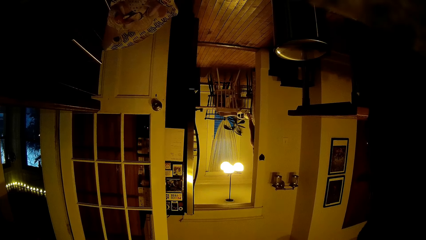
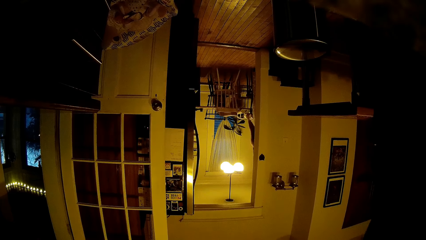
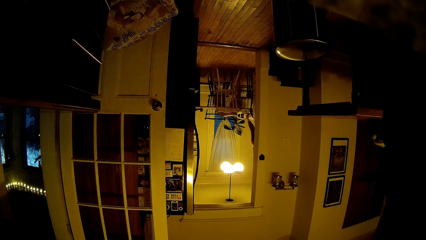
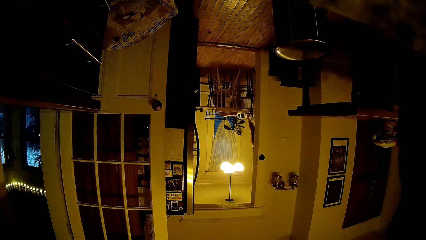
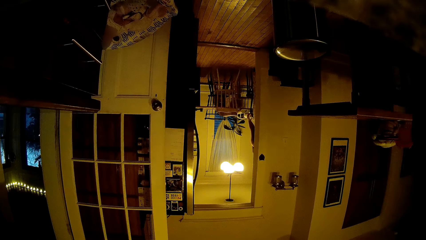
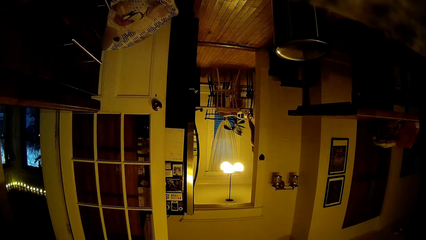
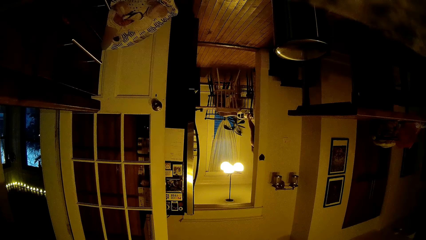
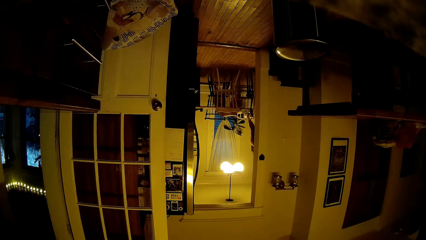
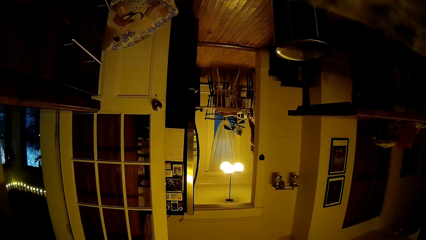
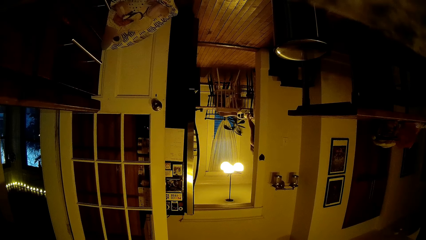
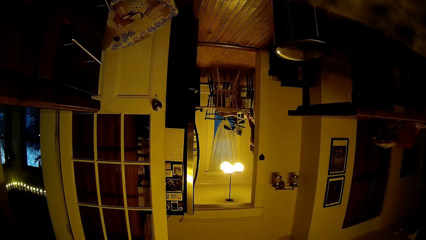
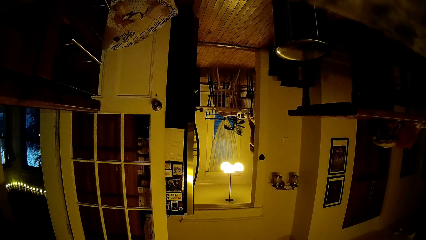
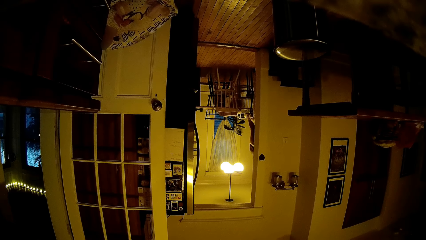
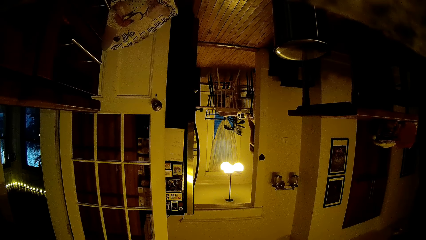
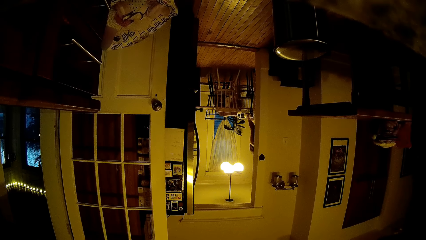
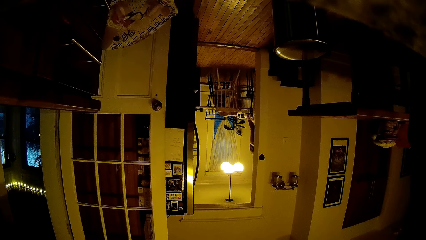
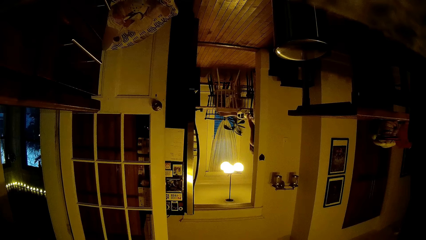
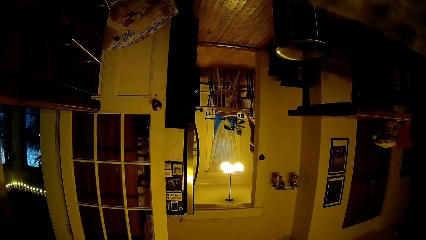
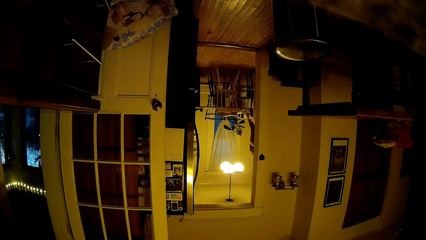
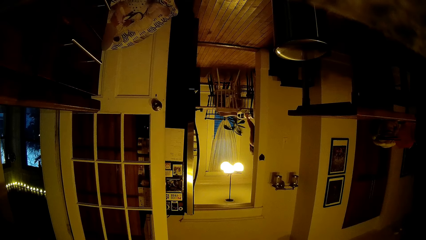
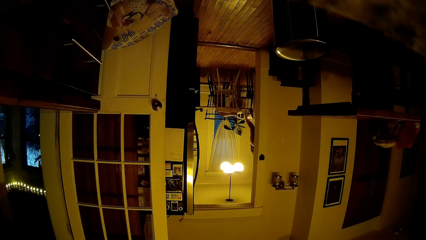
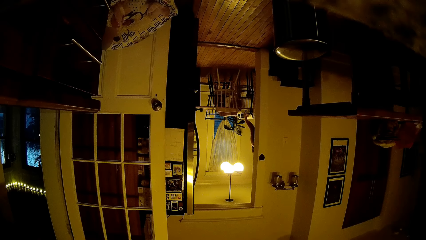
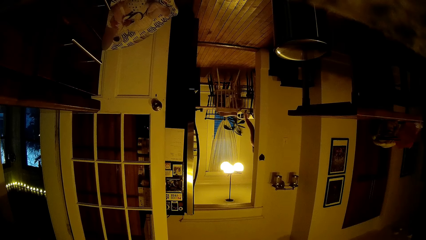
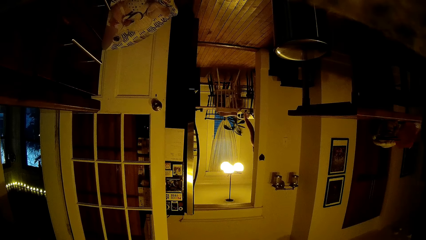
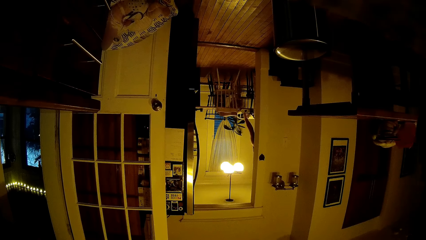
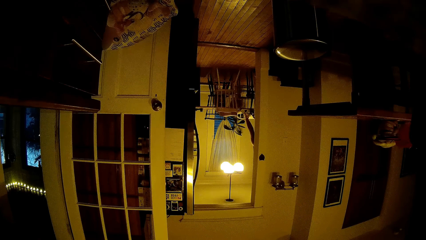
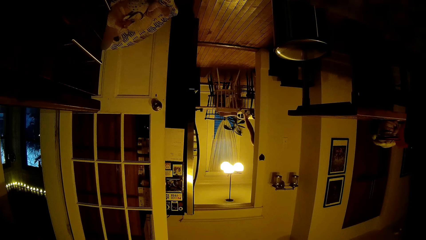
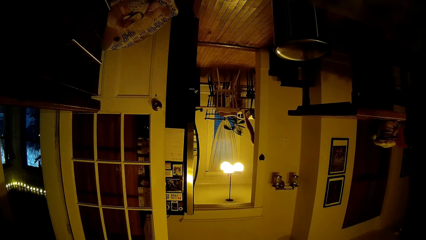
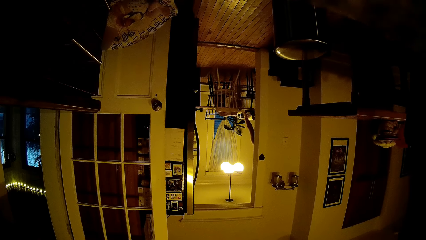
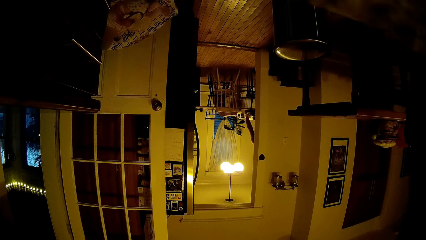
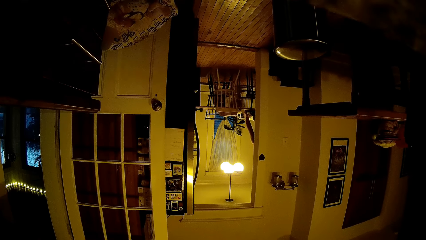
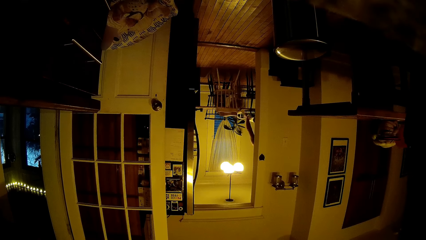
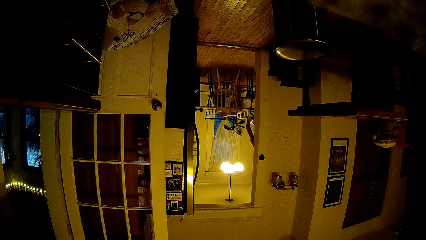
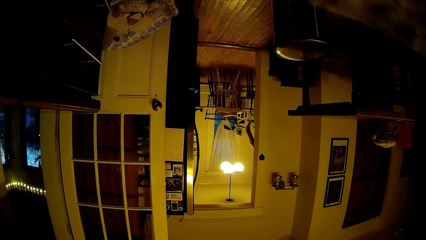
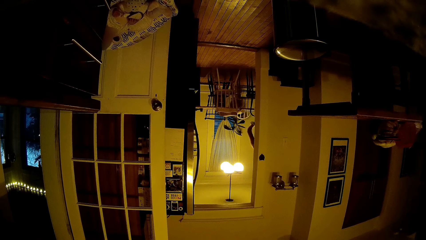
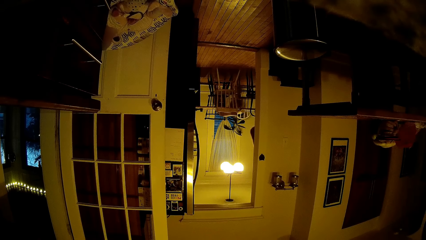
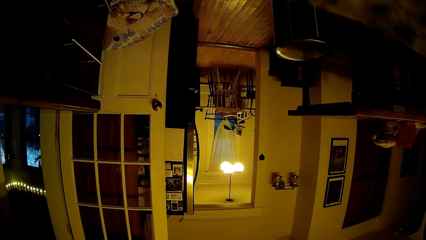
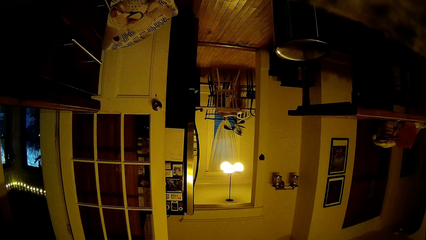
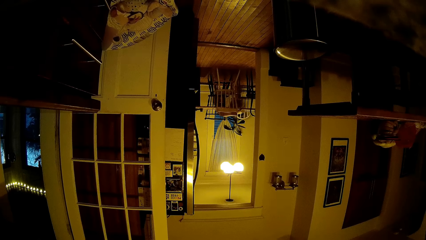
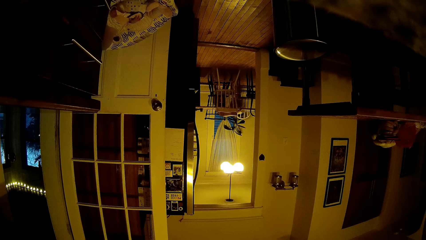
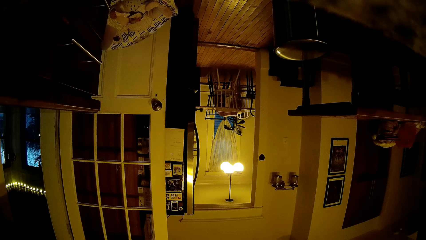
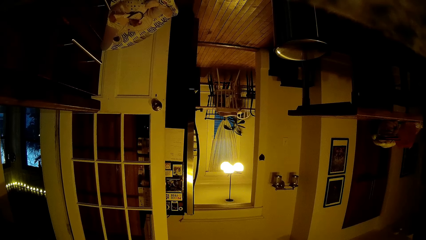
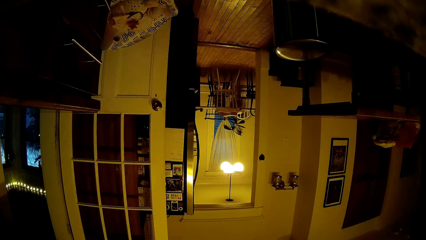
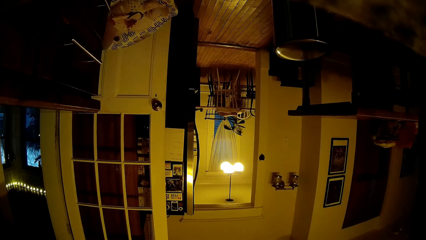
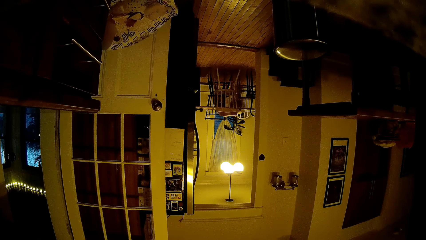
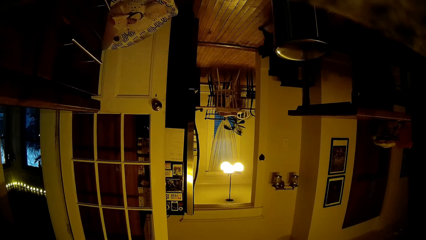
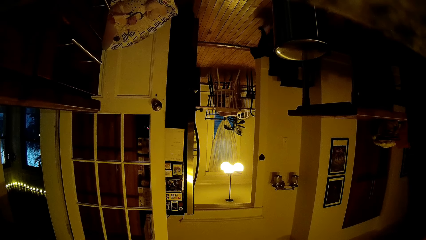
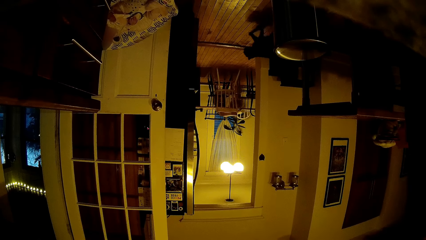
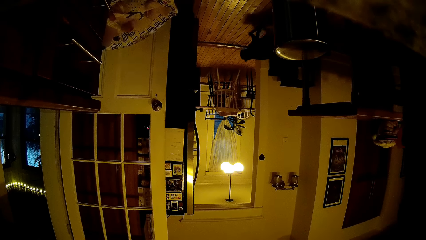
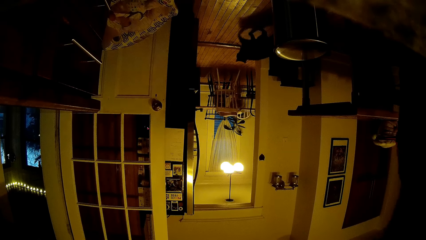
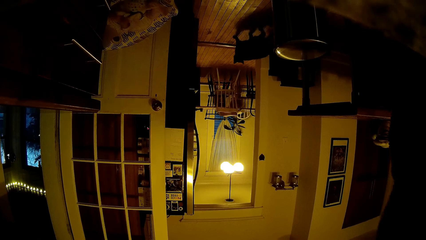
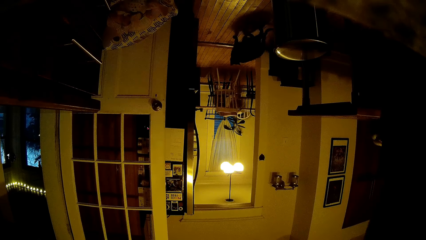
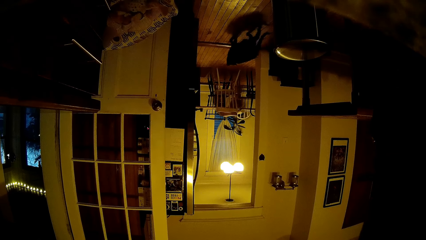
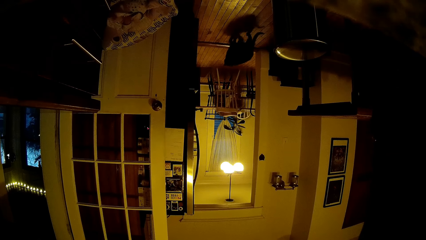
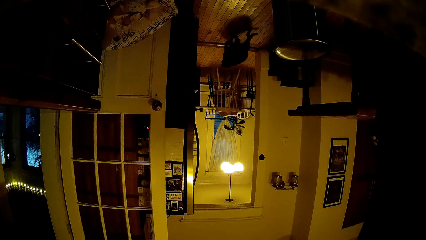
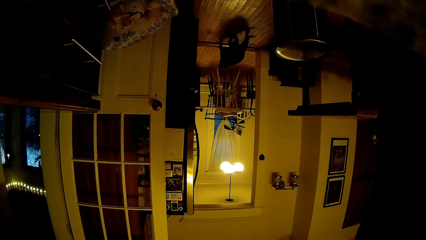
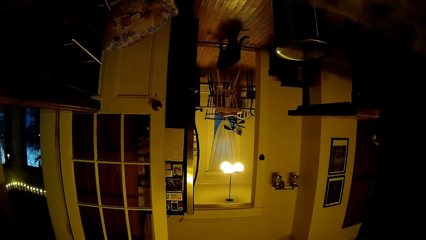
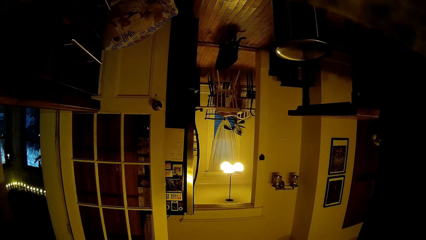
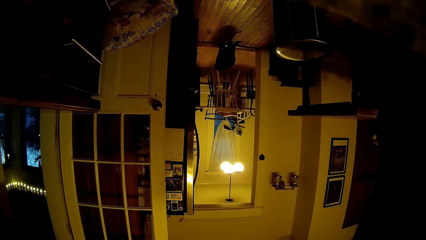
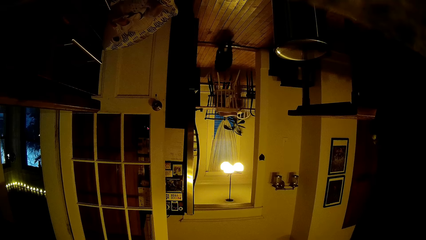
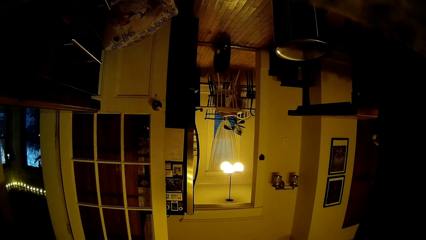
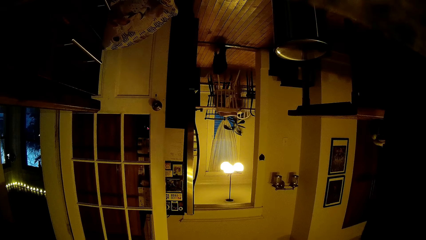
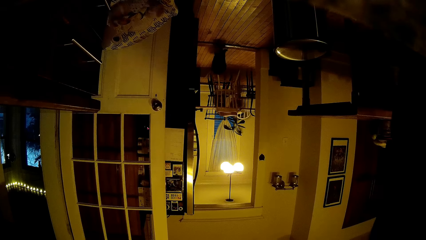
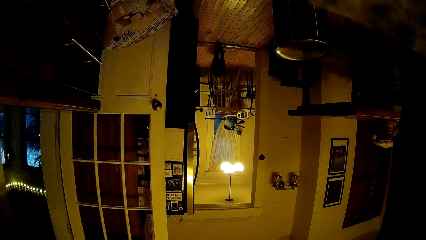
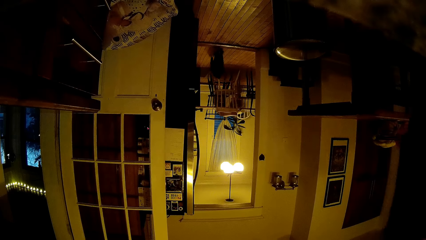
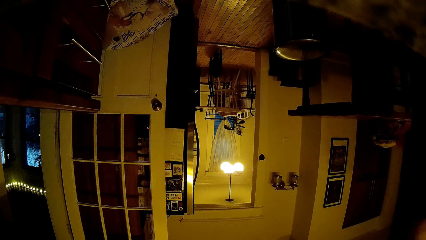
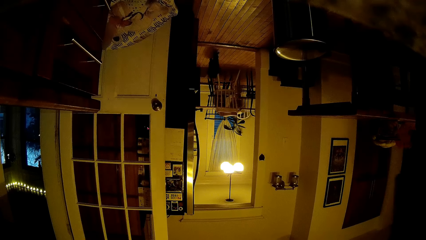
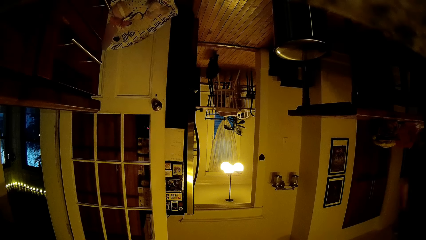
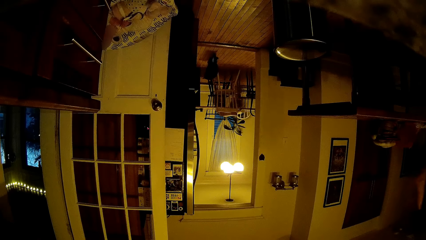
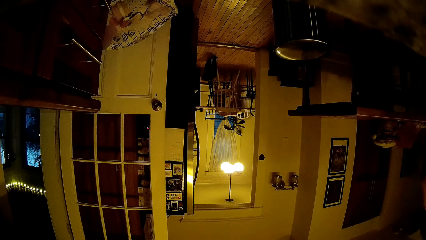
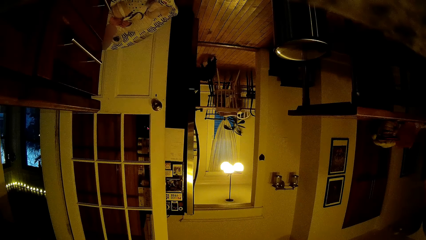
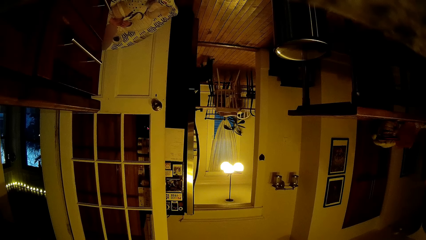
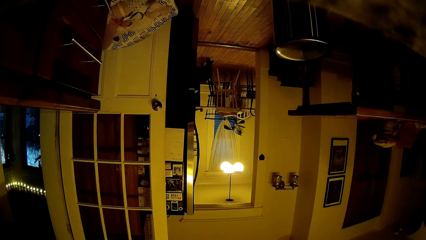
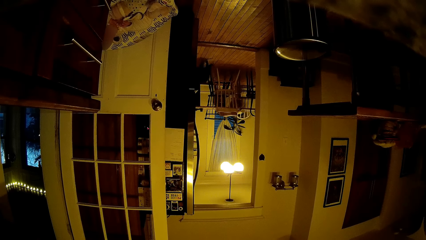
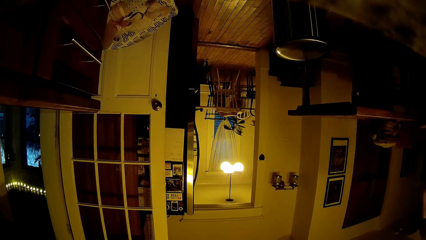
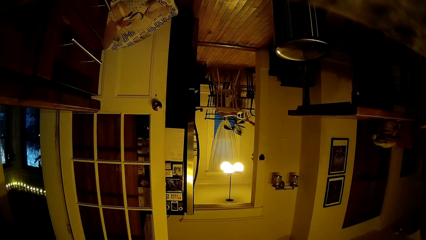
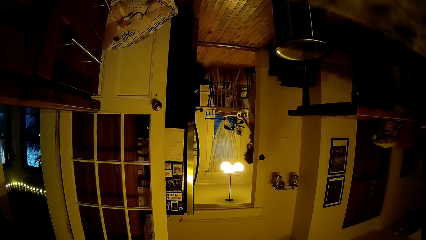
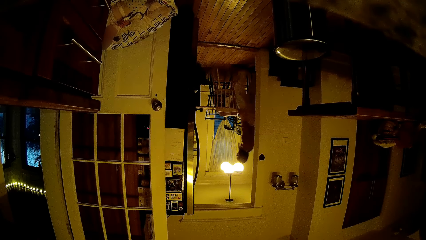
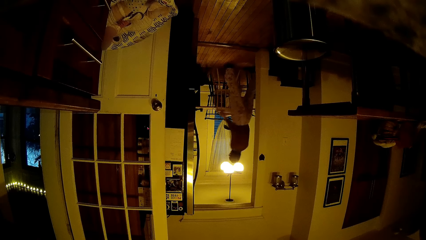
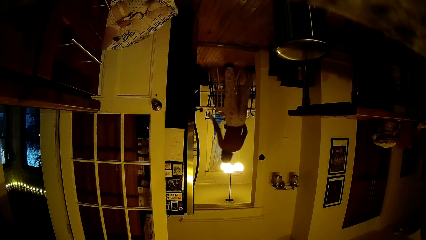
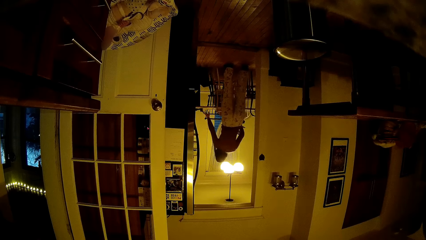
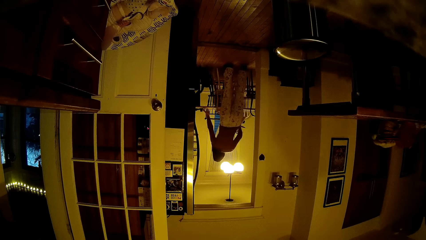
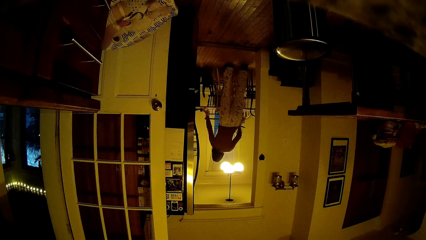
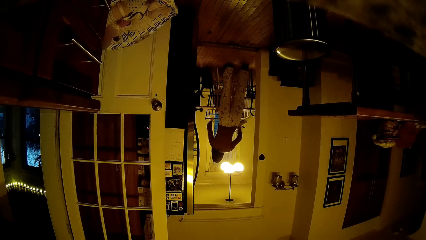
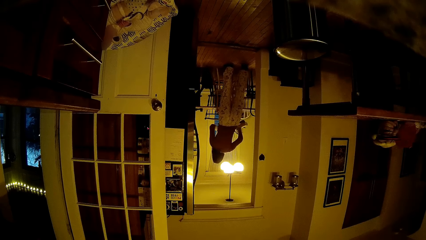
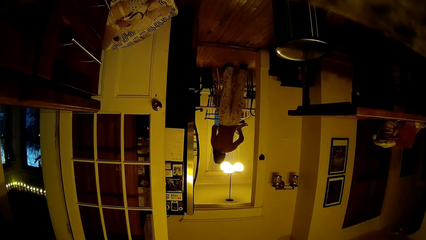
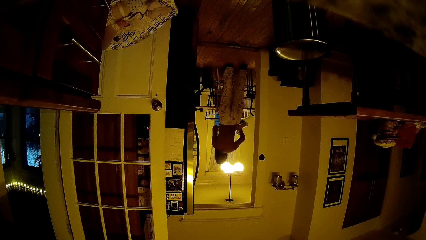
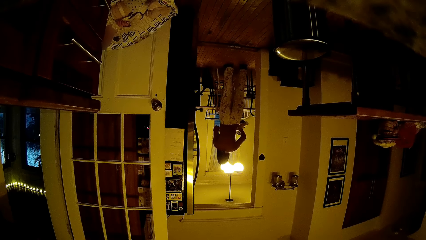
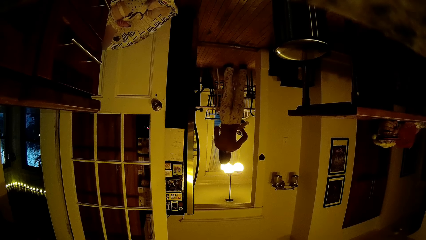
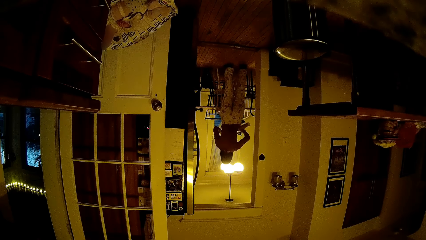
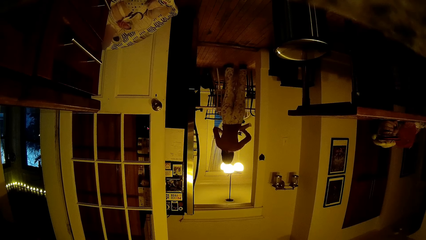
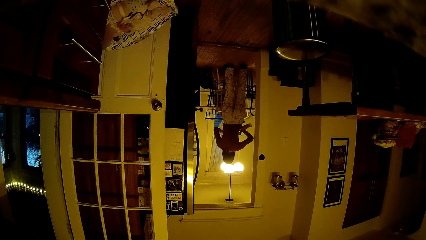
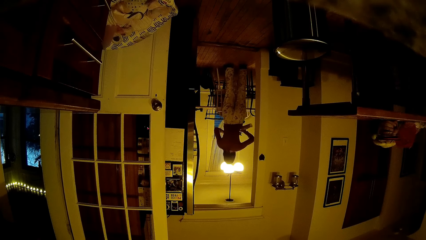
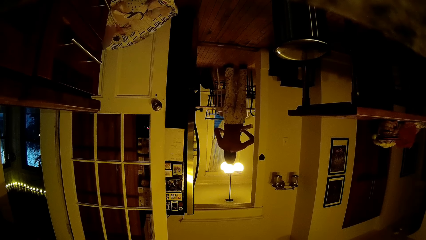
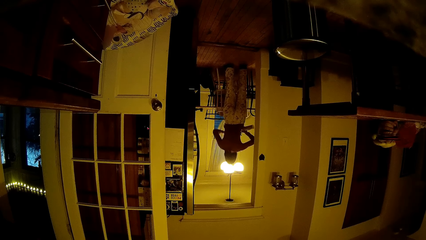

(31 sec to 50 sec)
The camera wearer looks around. A woman picks a tray from the dining table with her hands. The woman walks in the room and holds something. The woman touches the dining table with her right hand and handles a pipe with her hands.
